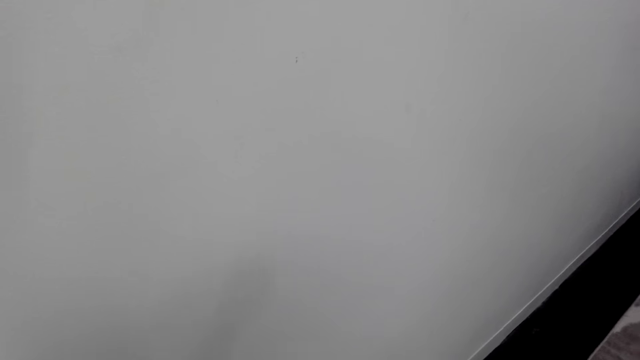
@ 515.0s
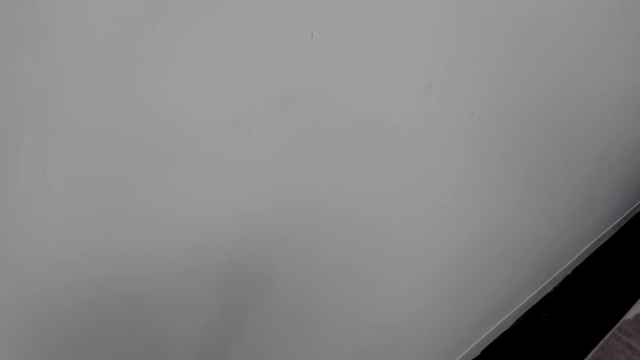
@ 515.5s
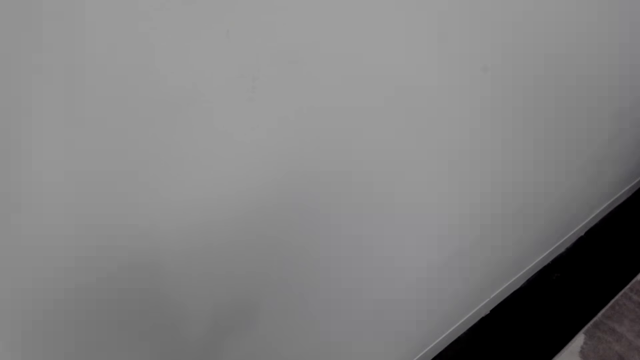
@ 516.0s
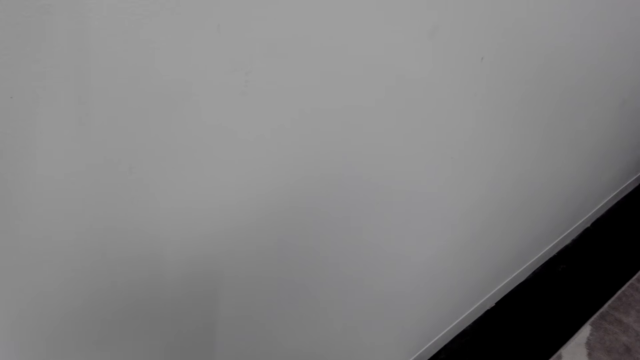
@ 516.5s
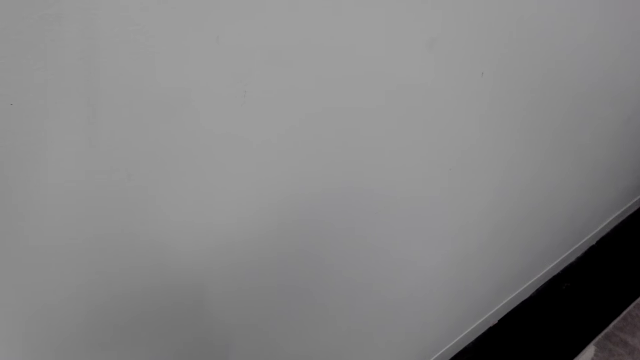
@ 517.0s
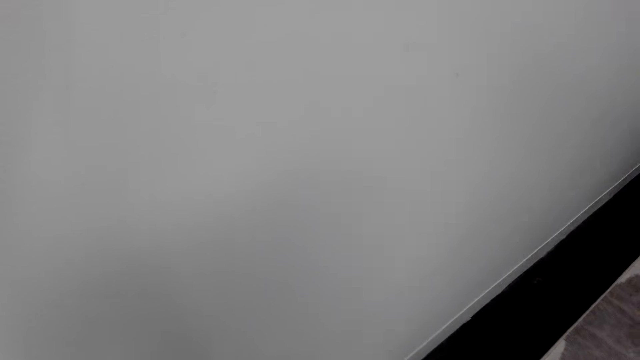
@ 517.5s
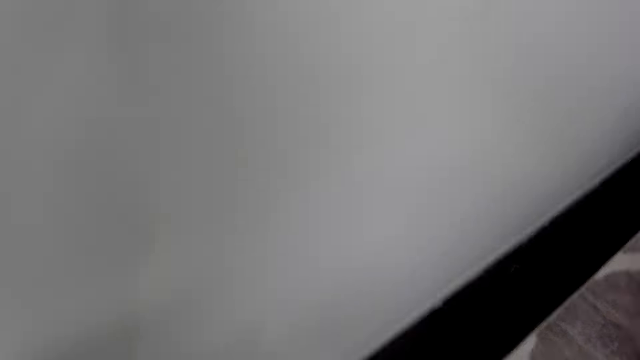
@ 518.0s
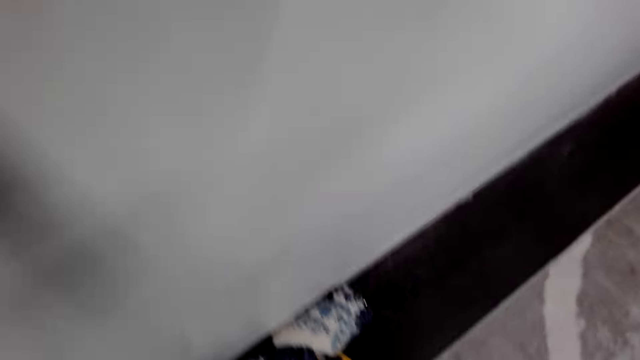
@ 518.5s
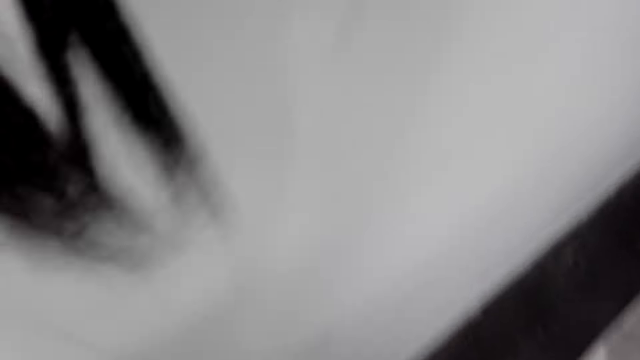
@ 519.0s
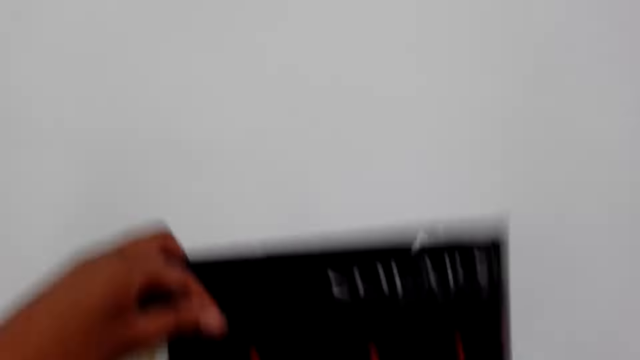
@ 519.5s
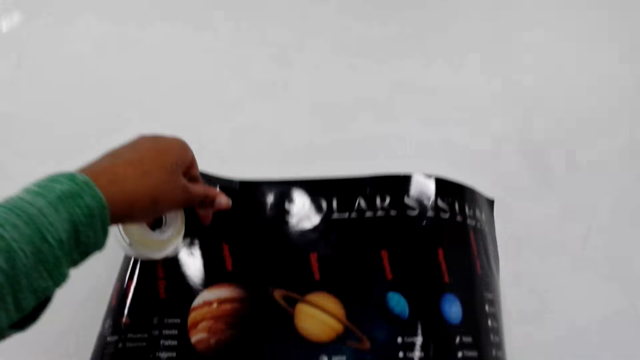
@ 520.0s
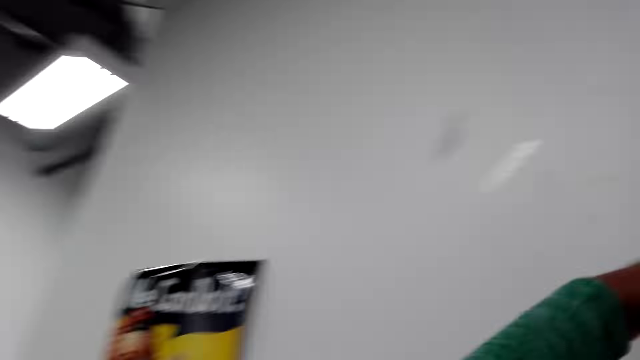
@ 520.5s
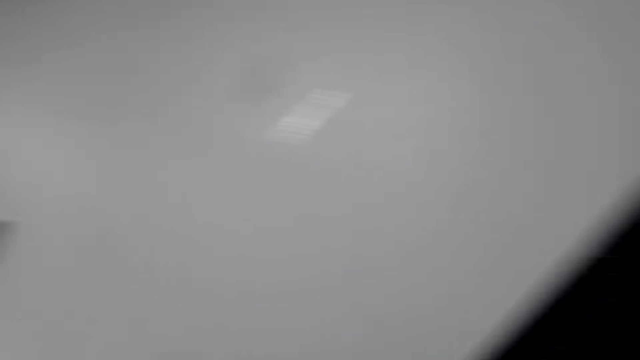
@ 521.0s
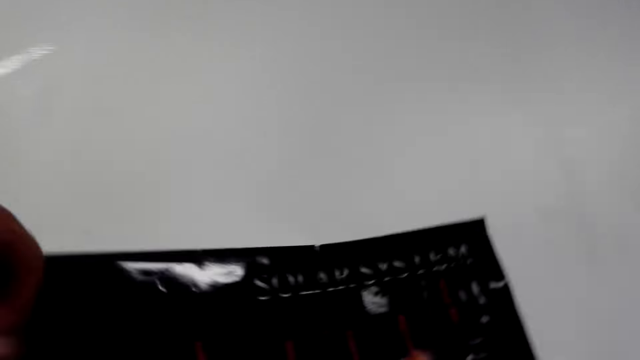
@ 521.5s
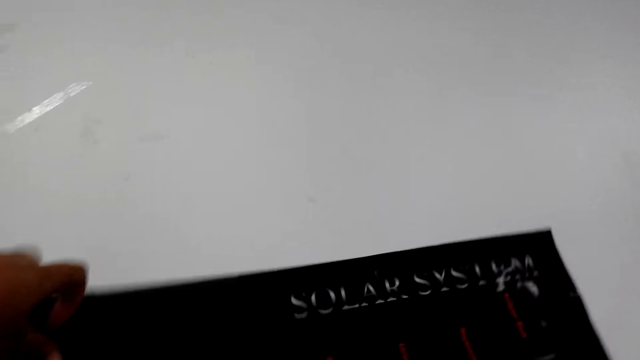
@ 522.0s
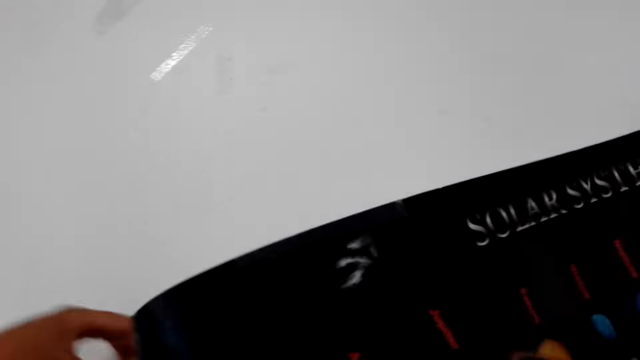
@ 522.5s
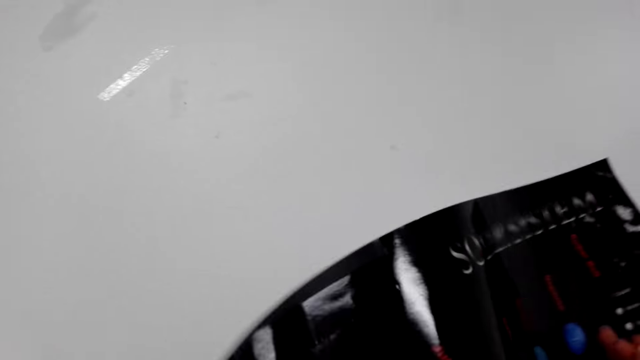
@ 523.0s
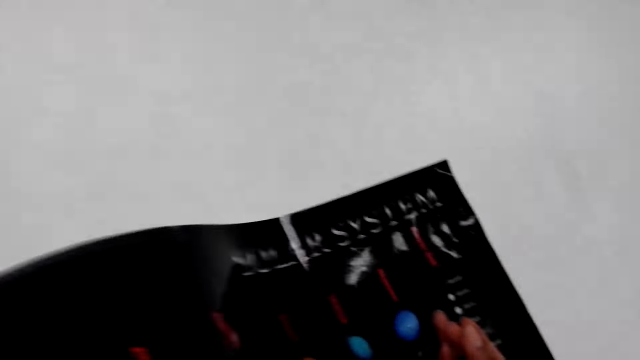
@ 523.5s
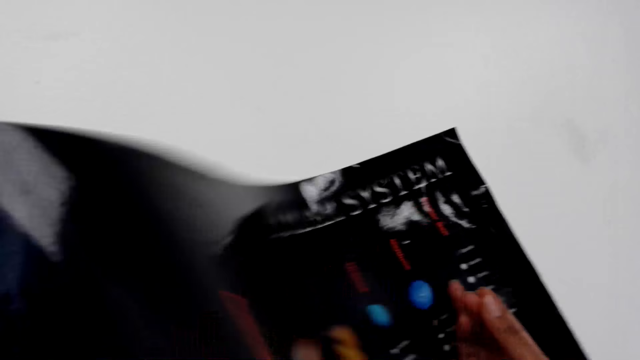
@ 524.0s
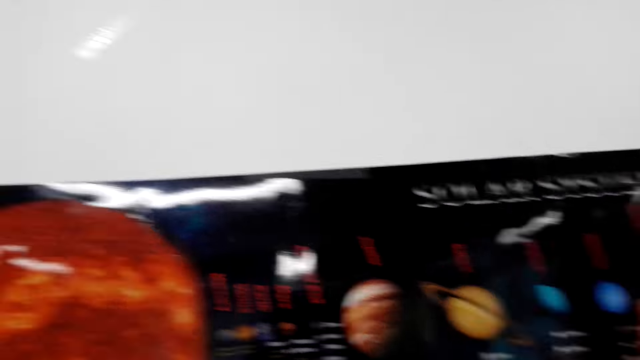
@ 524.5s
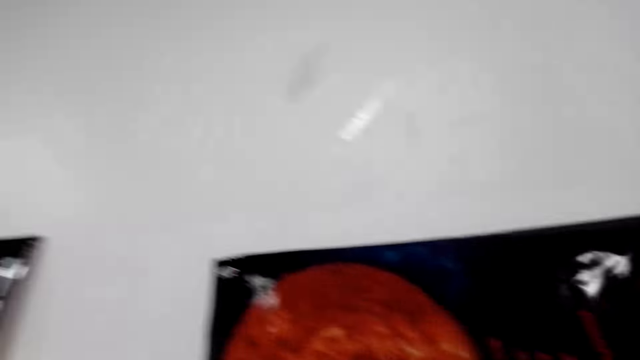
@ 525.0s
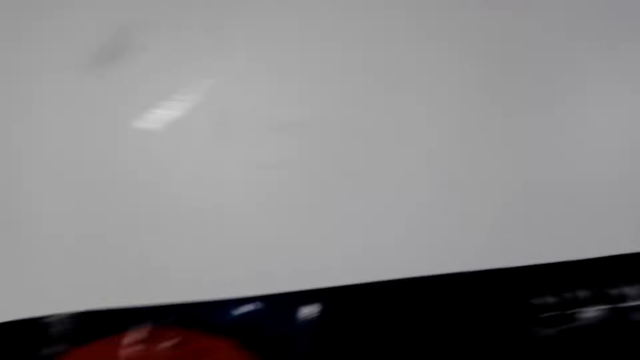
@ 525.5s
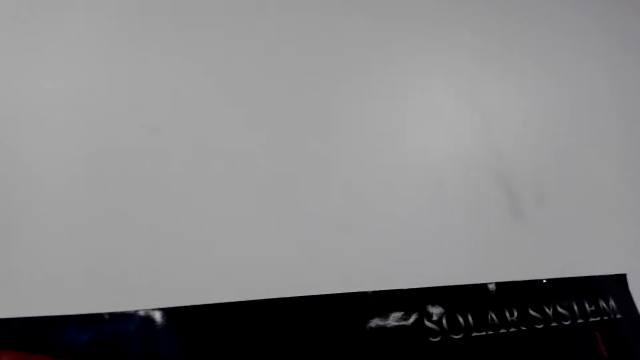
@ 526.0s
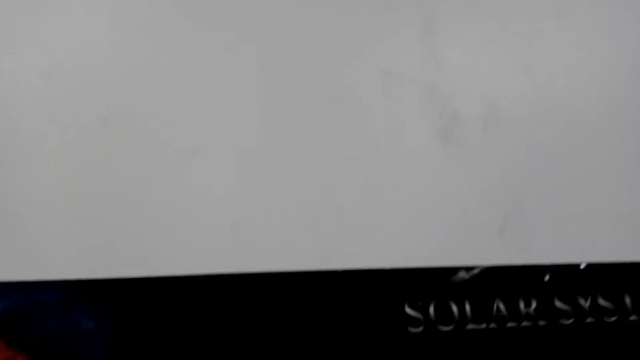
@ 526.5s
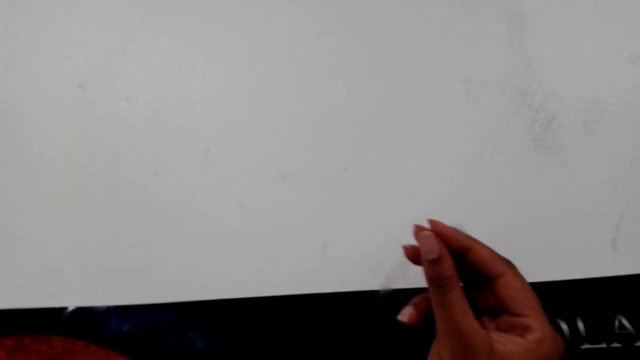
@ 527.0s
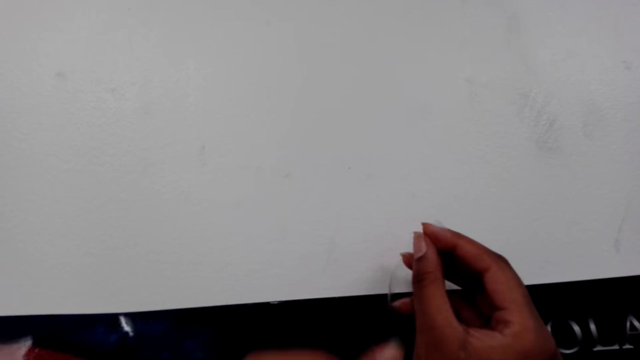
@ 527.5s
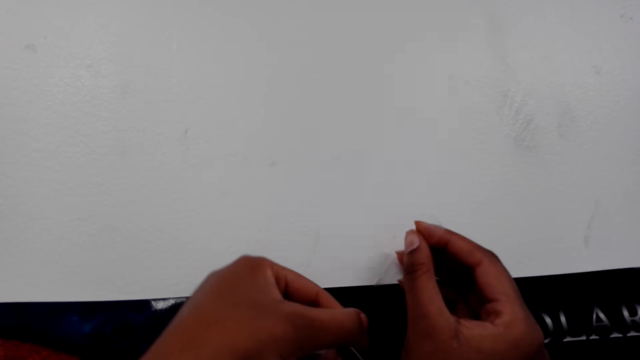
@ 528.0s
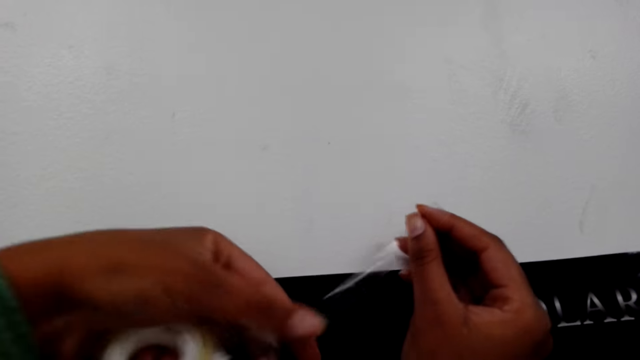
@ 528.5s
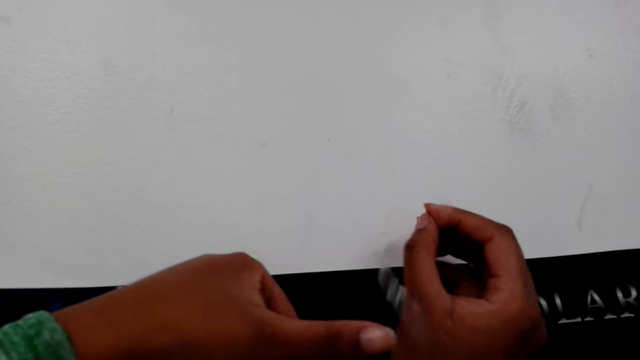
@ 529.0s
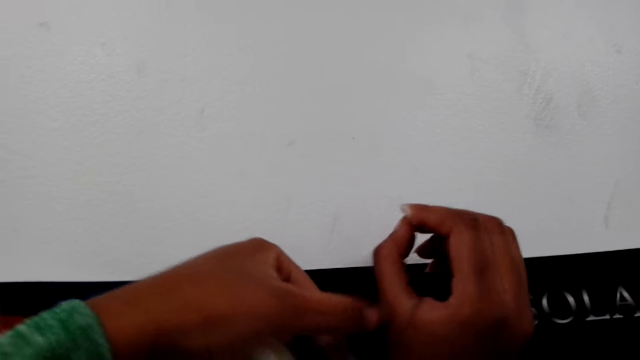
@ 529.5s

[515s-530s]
The camera wearer lifts a wall art. They hold the wall art against the wall.

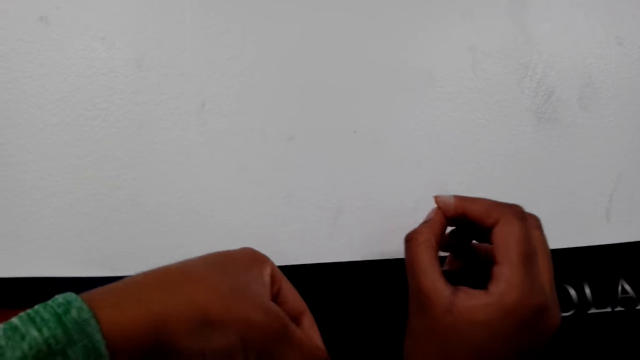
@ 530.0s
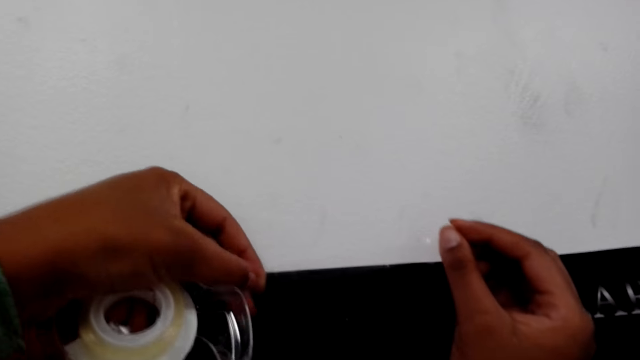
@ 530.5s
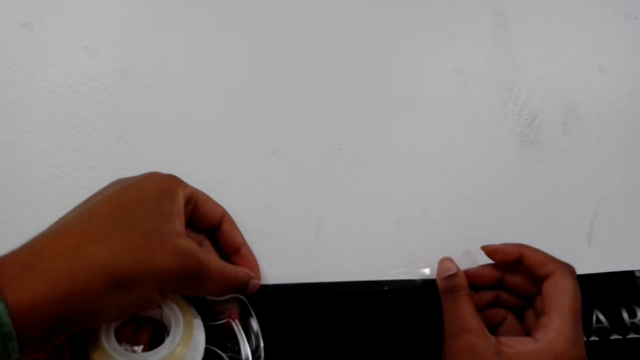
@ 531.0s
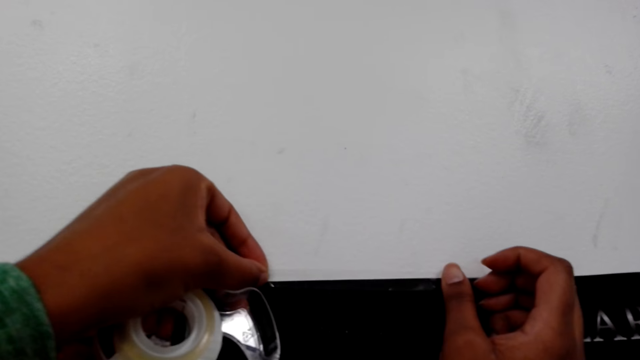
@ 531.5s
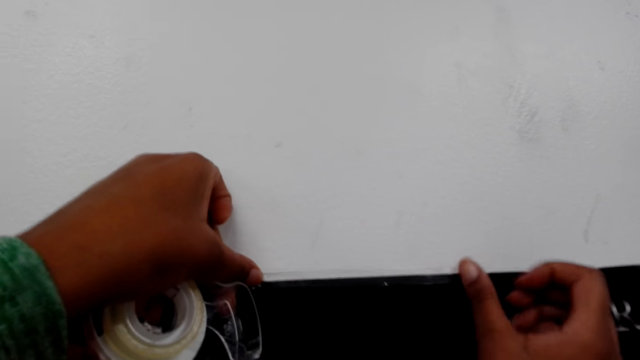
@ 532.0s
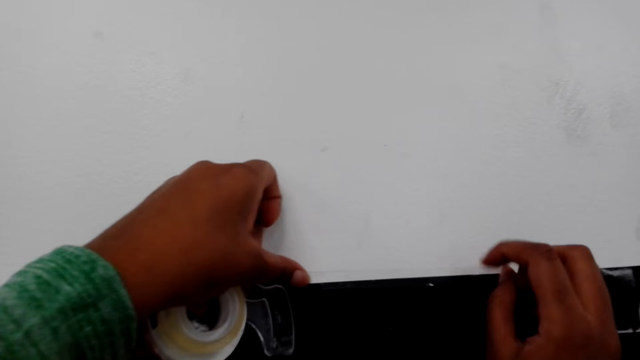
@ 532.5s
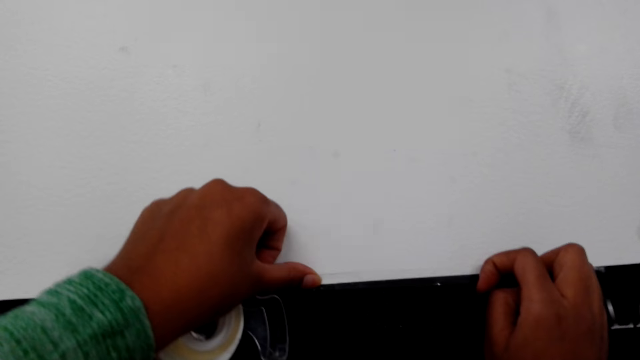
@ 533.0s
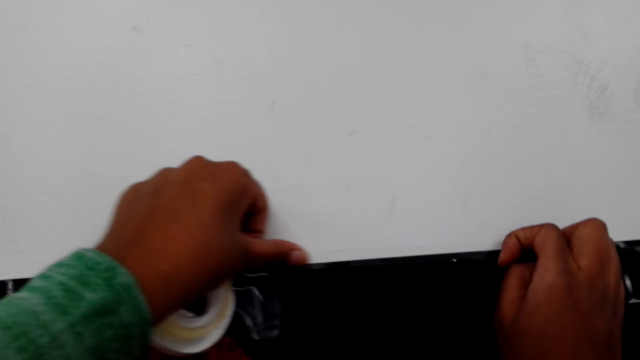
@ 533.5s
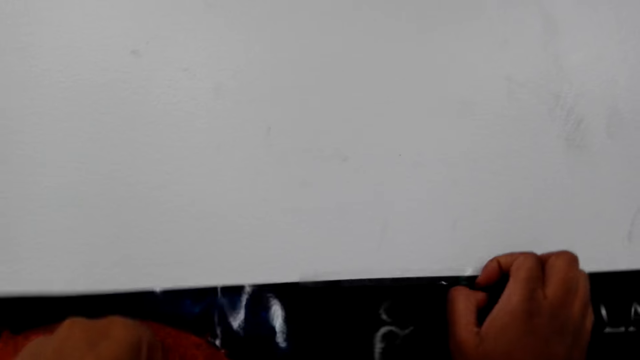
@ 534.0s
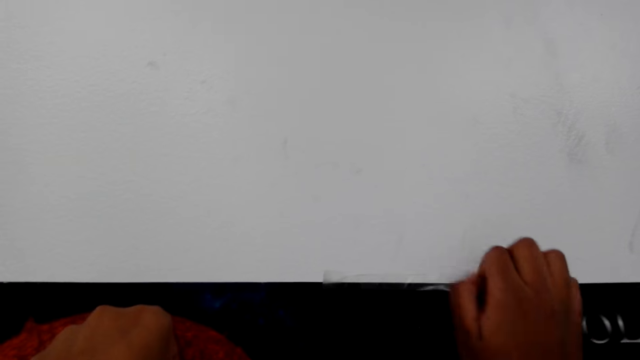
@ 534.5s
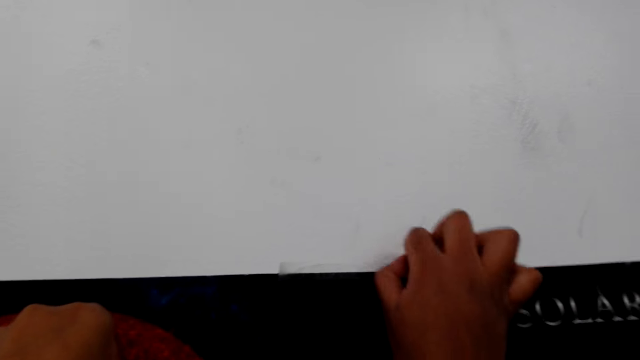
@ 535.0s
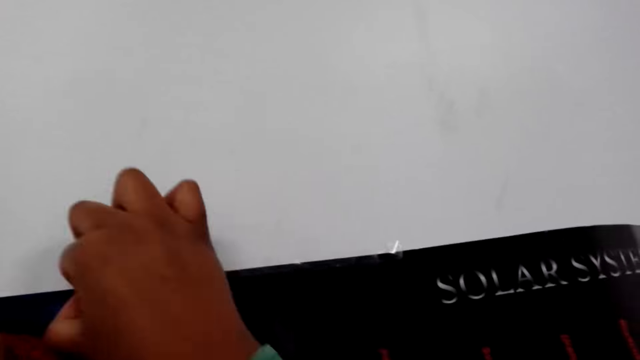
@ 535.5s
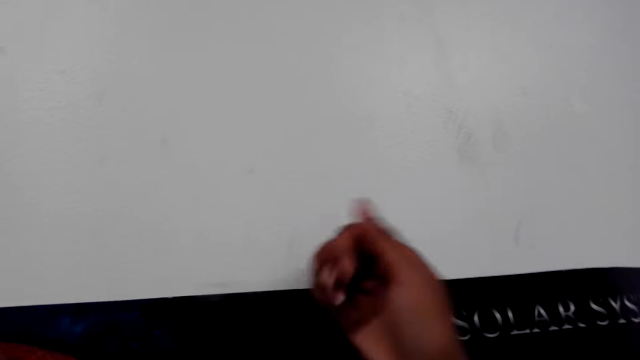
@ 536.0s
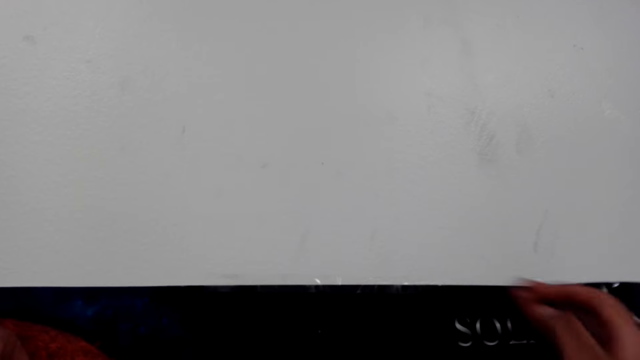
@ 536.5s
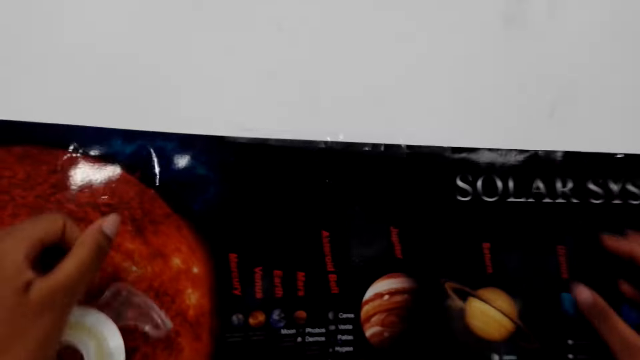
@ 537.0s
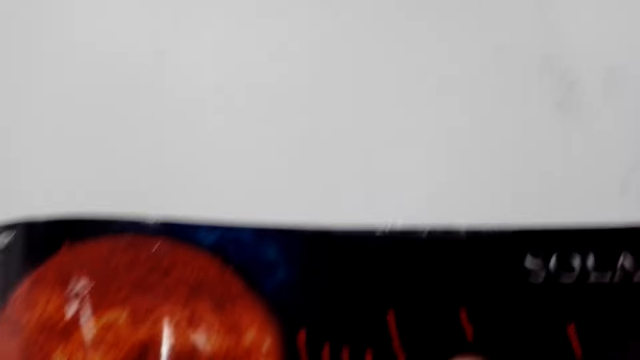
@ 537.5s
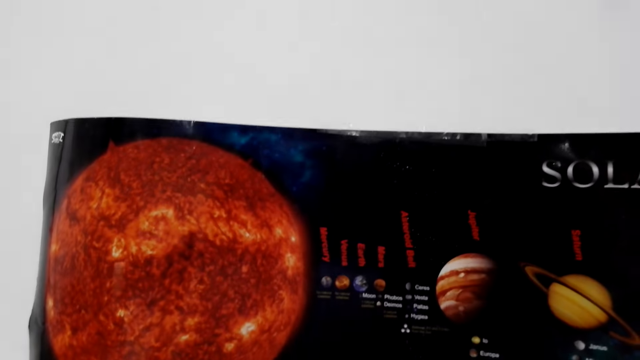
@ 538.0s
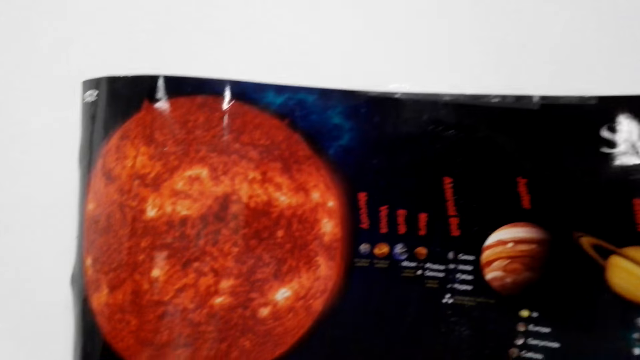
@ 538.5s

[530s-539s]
The camera wearer holds down the wall art on the wall with a tape.
